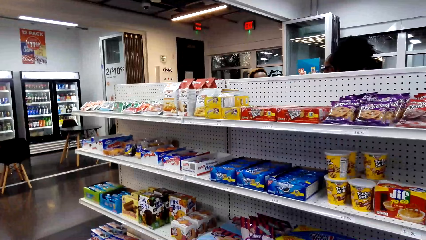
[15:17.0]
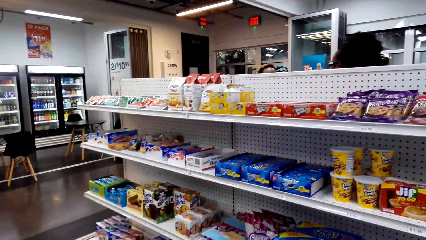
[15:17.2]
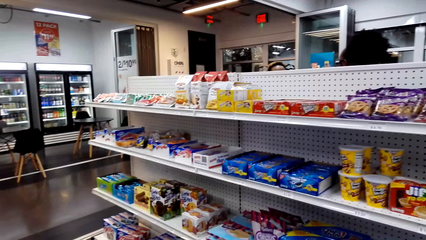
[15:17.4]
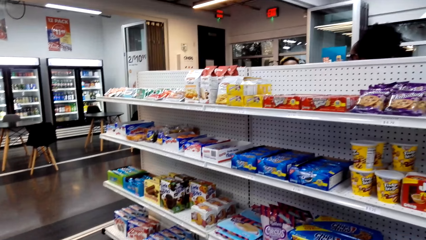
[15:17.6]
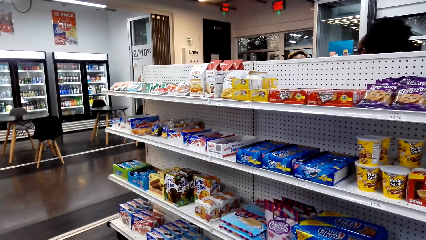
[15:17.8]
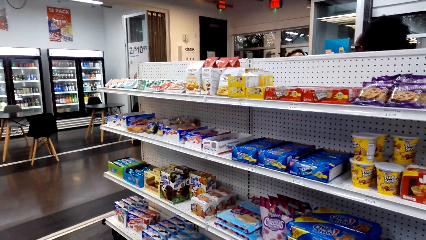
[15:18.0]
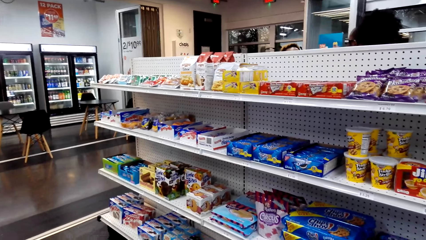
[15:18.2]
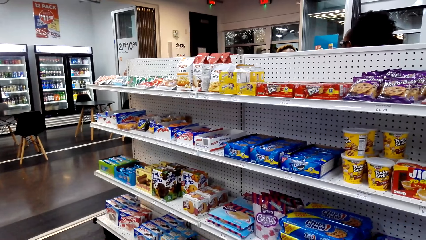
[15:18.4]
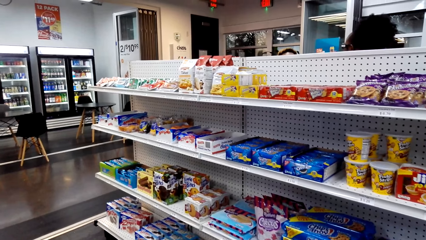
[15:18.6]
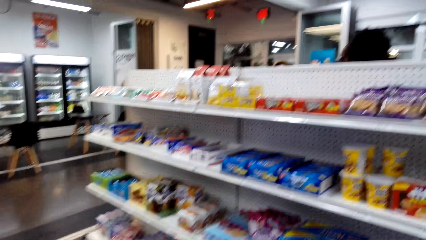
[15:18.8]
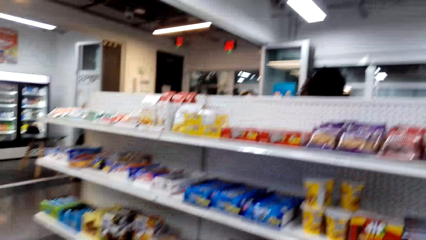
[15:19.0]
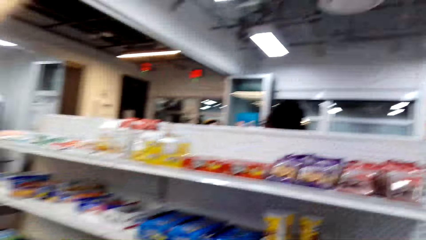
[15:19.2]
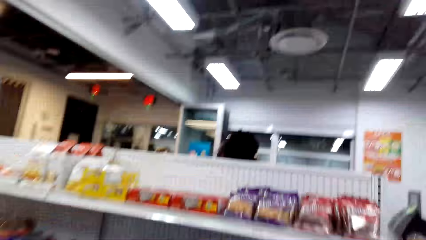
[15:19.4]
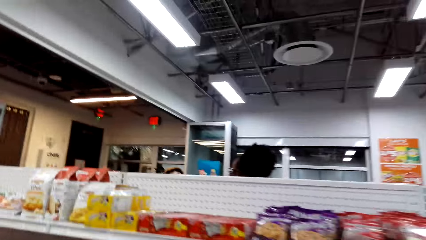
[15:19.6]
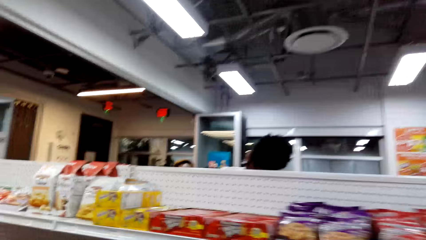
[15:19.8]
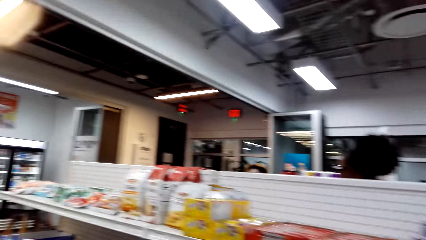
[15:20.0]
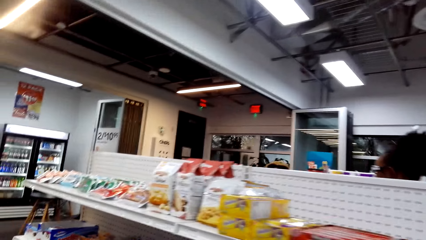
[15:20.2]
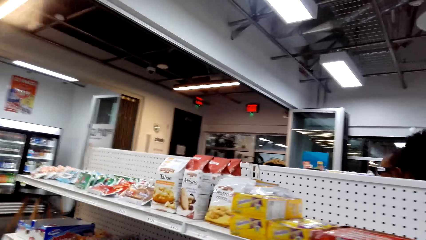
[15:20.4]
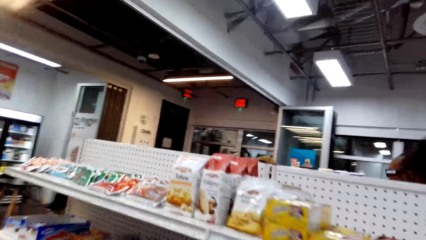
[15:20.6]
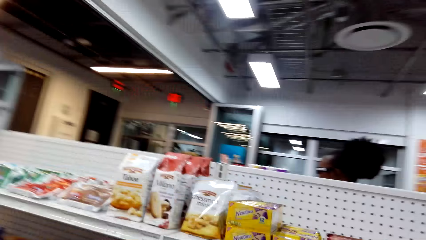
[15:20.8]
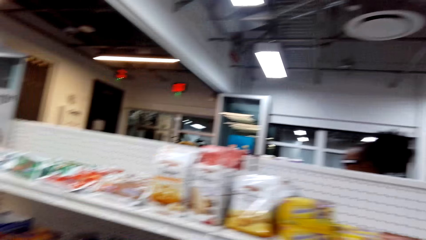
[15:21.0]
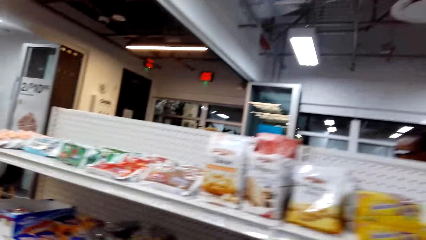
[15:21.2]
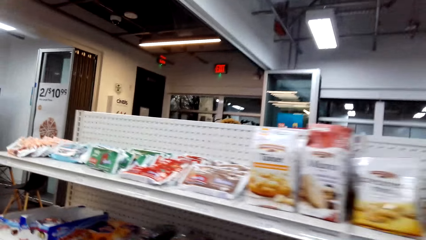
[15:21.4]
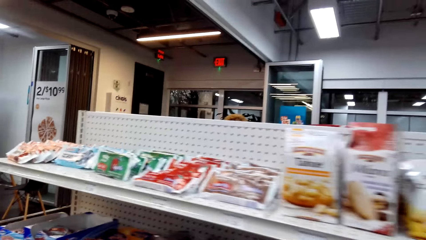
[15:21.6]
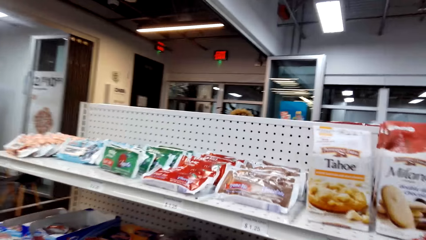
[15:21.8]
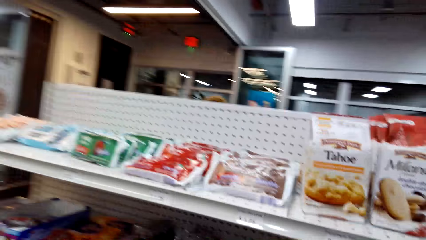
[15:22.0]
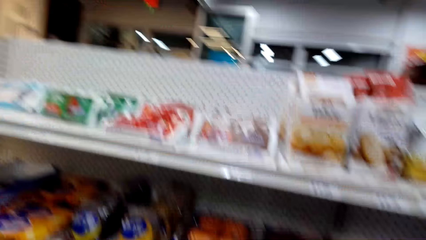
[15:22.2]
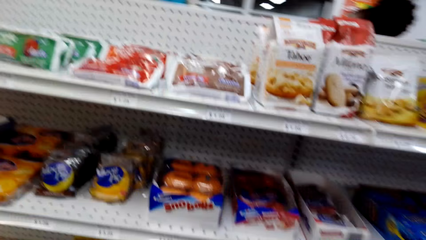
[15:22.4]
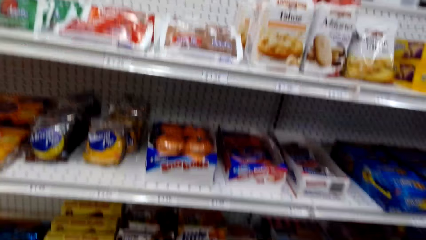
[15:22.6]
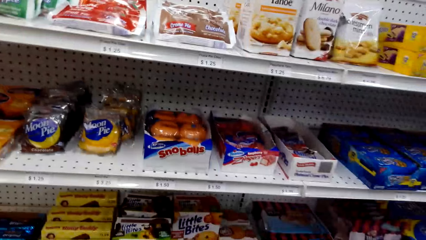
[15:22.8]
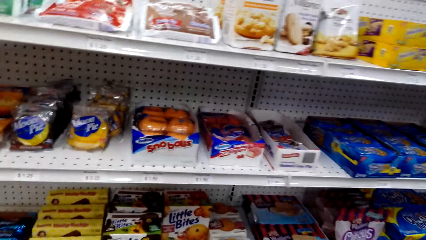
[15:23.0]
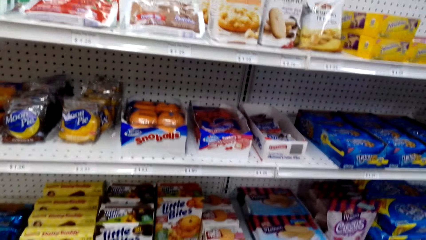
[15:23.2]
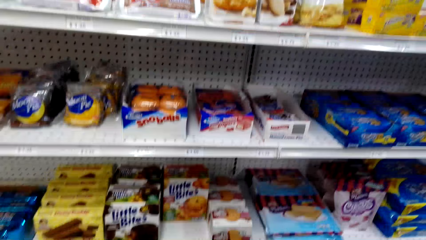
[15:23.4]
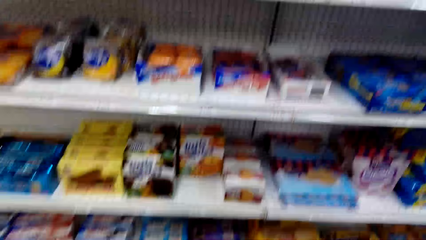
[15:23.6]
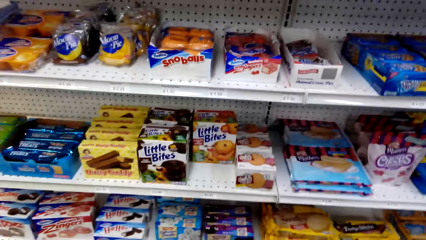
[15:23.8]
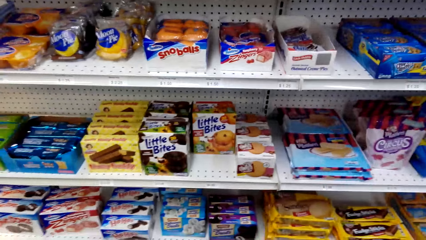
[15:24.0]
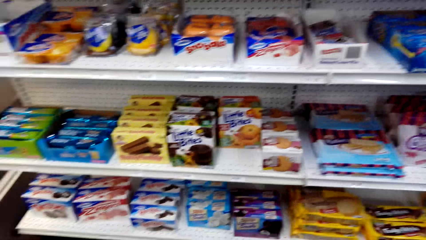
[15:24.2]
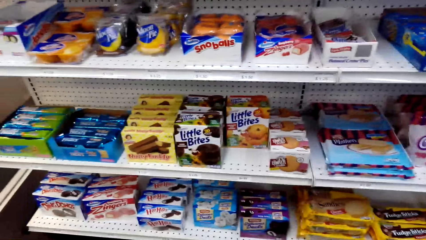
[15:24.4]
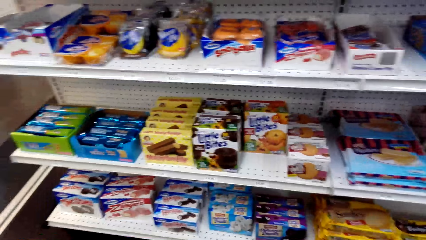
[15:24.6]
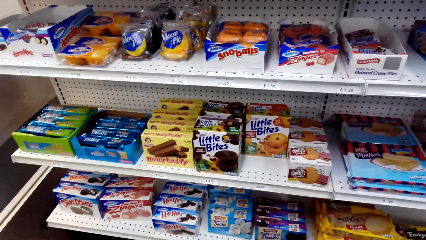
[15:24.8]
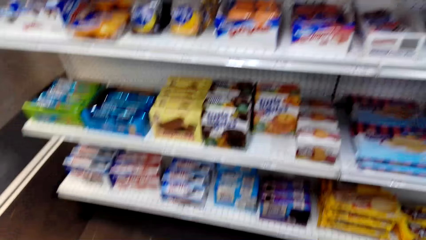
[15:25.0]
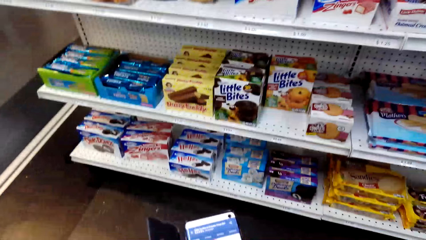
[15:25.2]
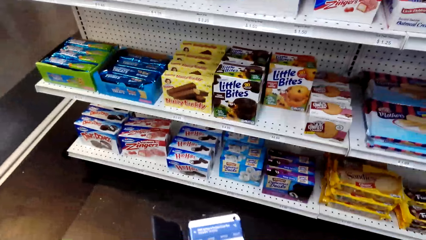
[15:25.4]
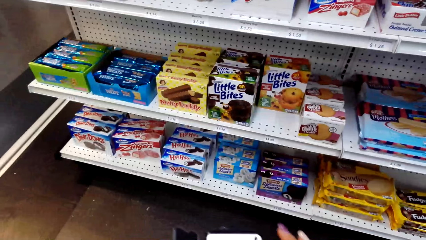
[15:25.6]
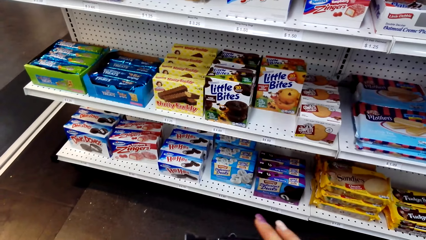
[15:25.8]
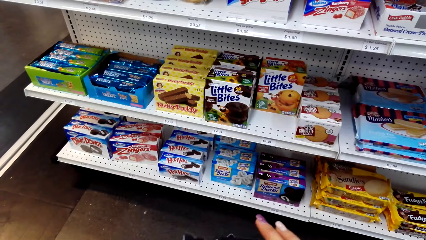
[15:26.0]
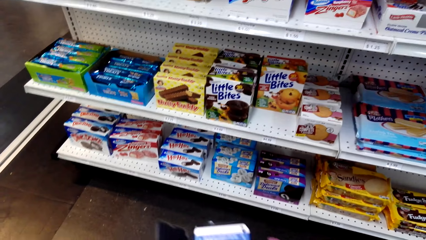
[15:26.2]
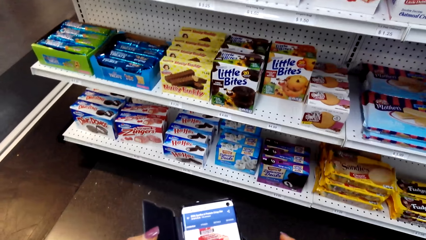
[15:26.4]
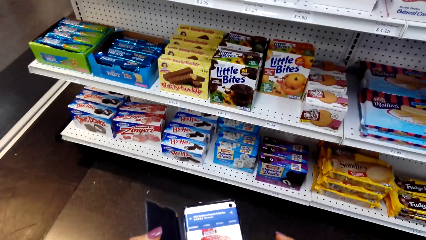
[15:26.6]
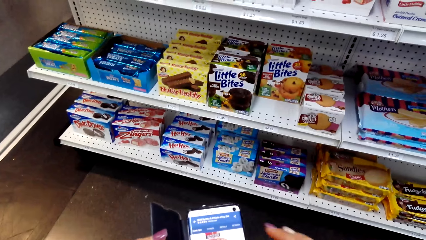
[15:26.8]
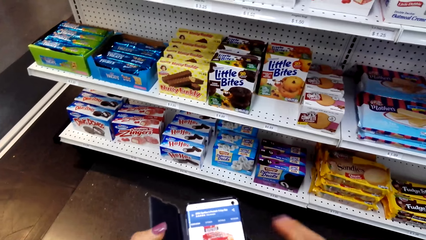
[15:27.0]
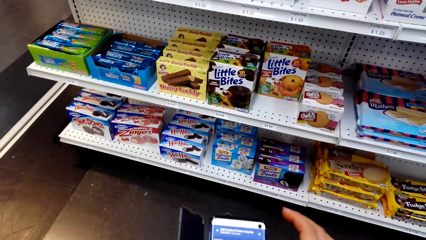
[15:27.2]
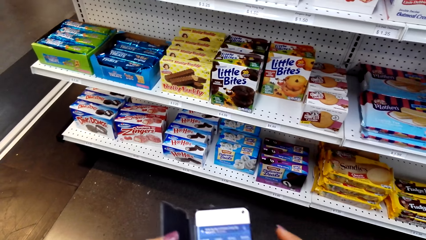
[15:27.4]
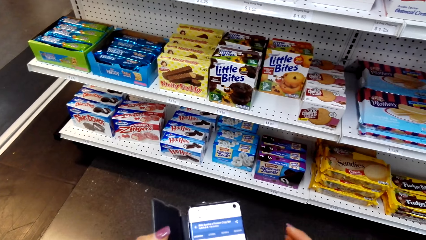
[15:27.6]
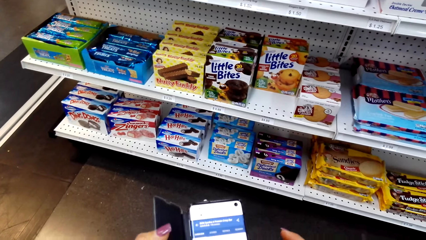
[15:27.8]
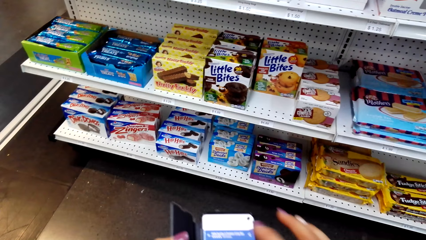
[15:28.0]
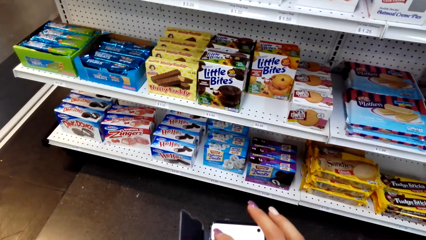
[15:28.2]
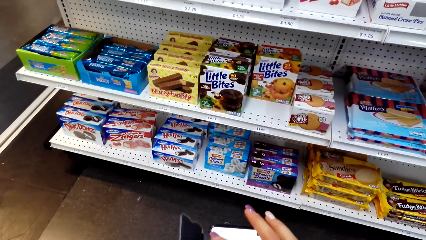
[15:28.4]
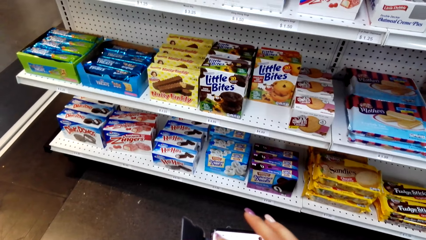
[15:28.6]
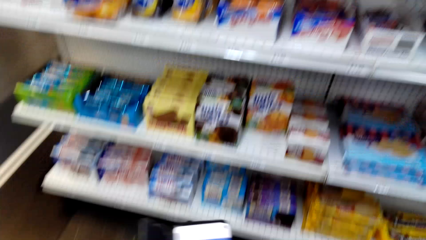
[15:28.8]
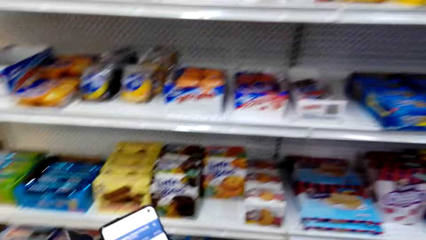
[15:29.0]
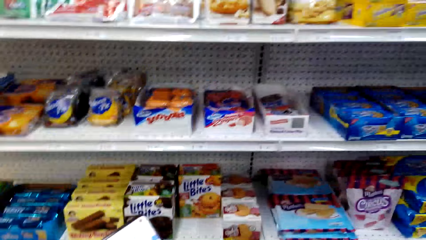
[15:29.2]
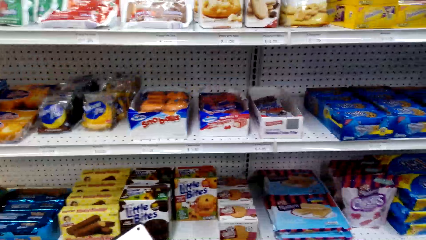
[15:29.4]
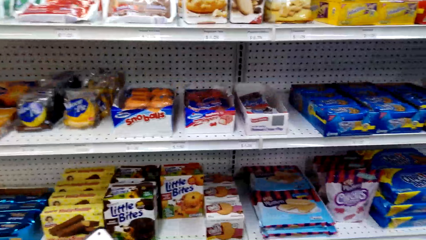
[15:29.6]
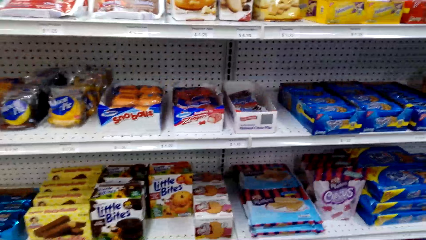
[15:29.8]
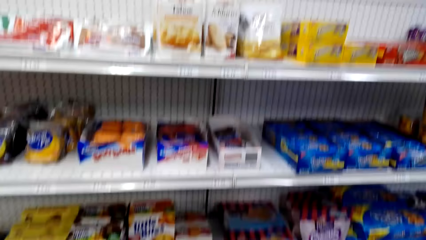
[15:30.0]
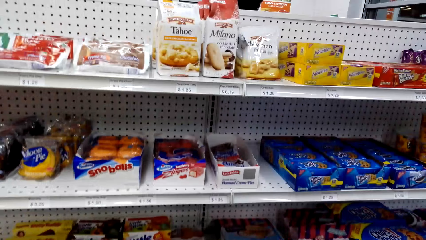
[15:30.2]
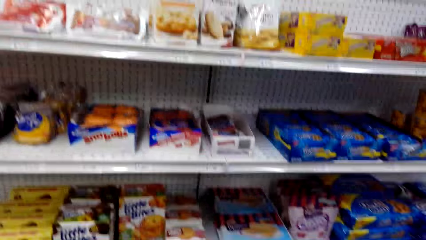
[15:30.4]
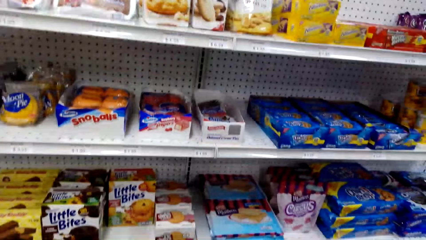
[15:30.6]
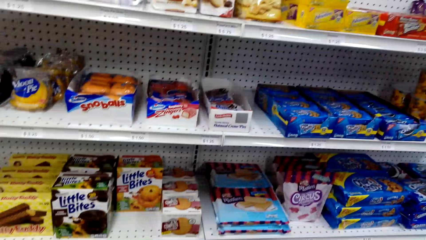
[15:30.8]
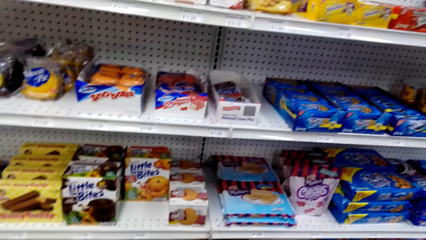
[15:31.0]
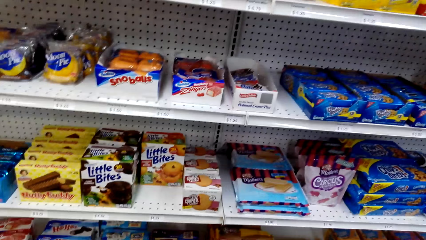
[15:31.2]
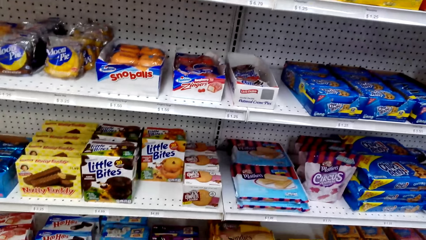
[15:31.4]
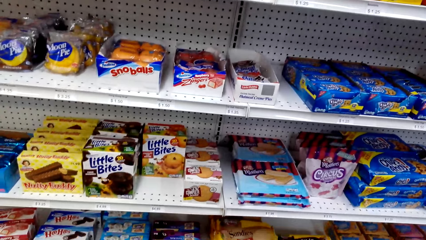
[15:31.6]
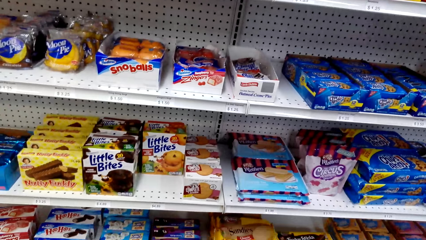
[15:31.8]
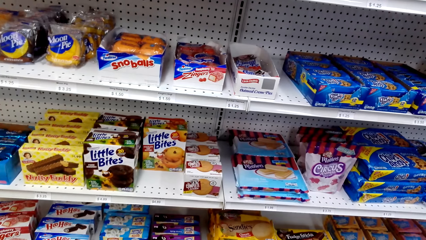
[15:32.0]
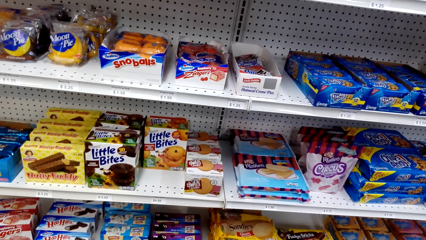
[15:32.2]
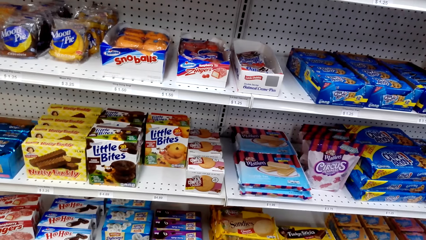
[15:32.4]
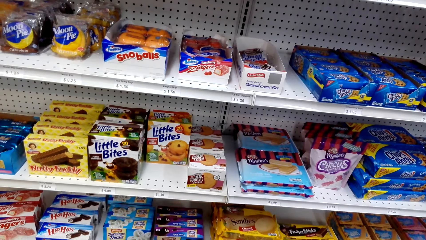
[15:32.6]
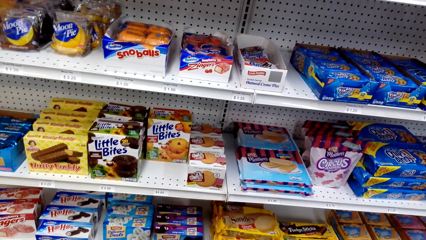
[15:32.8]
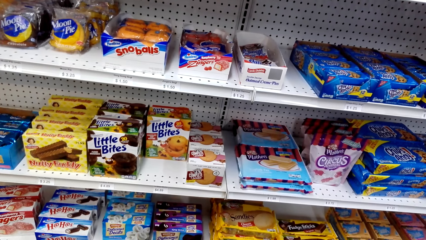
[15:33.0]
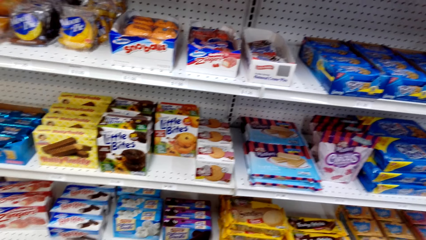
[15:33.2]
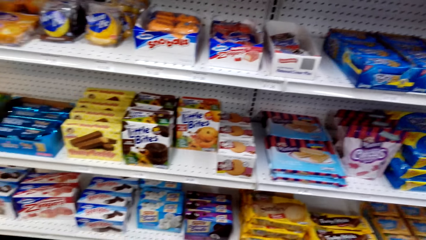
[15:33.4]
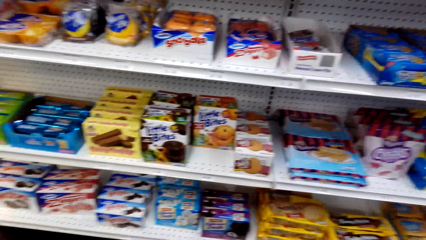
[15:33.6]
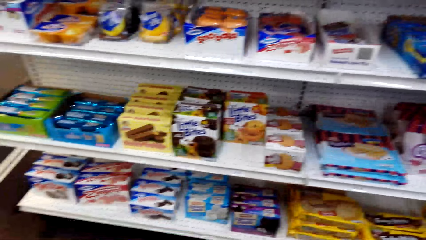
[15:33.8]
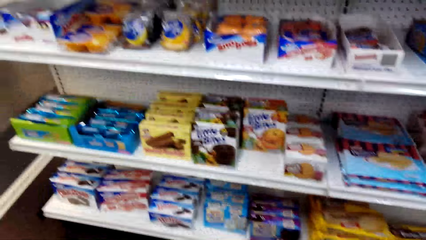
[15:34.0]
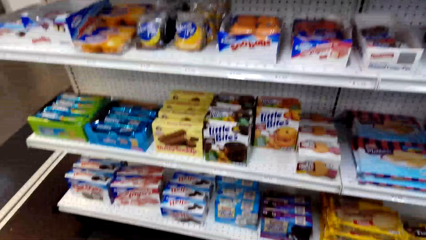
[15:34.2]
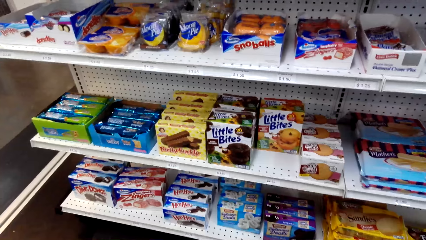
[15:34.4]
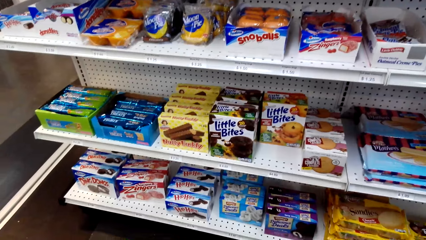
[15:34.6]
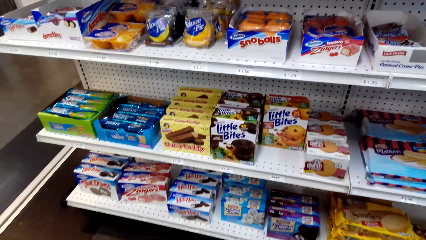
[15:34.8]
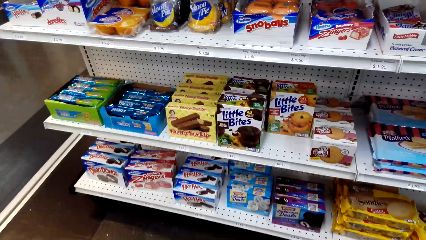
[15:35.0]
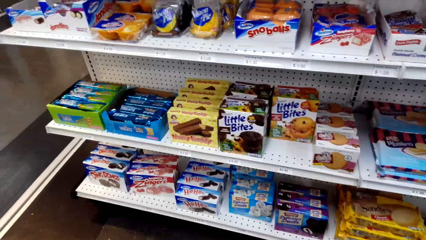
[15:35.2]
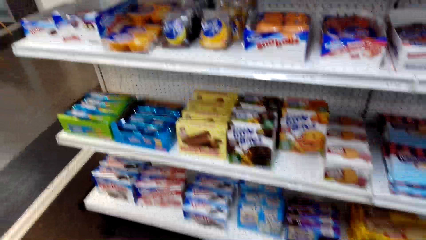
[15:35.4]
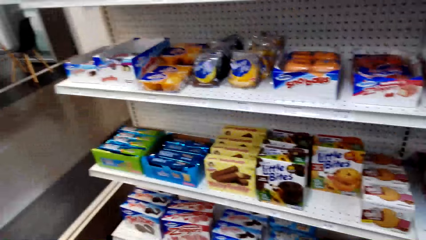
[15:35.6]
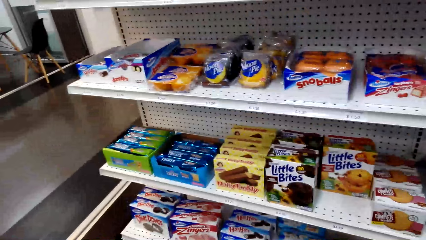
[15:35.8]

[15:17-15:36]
The camera wearer walks in the supermarket. They look at the products. They lift up the phone. They scroll the screen of the phone with the finger. They look at the products.
